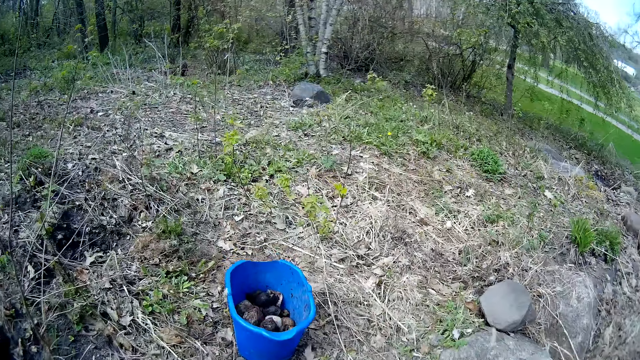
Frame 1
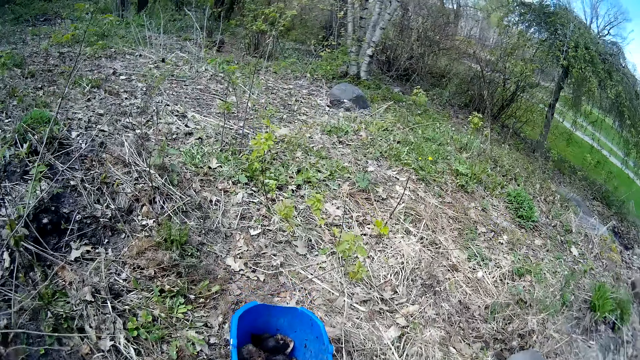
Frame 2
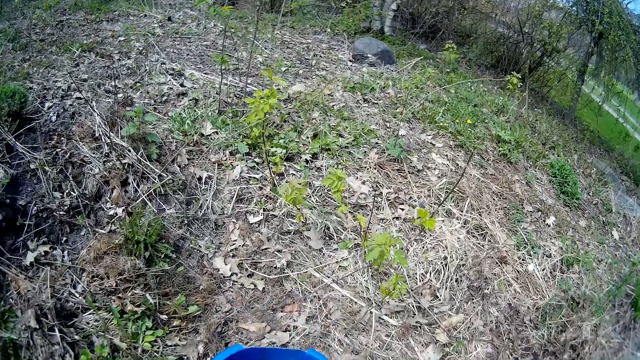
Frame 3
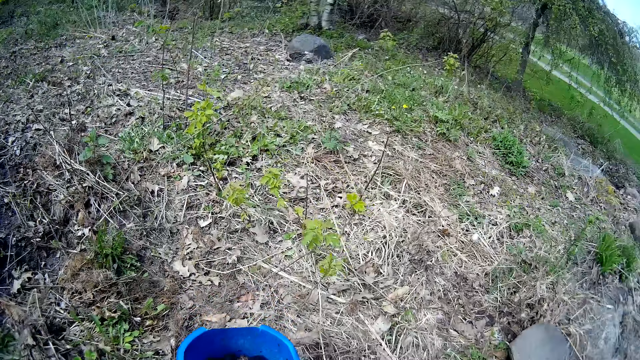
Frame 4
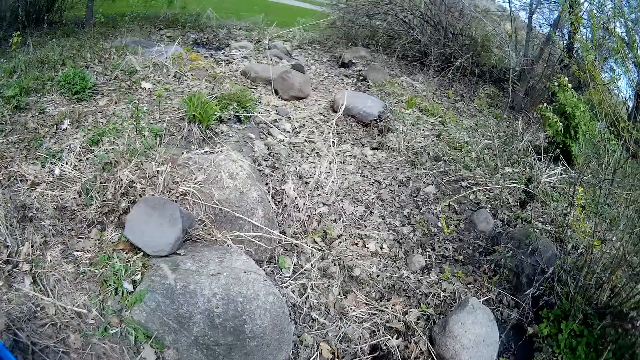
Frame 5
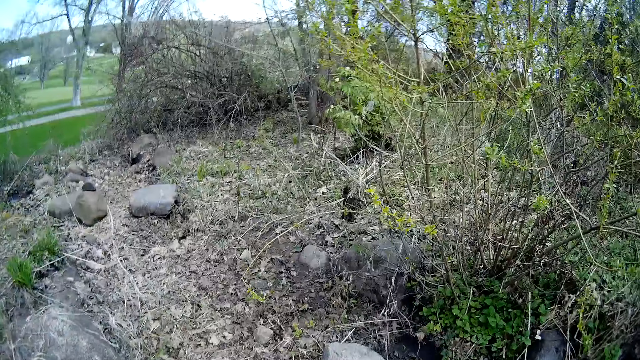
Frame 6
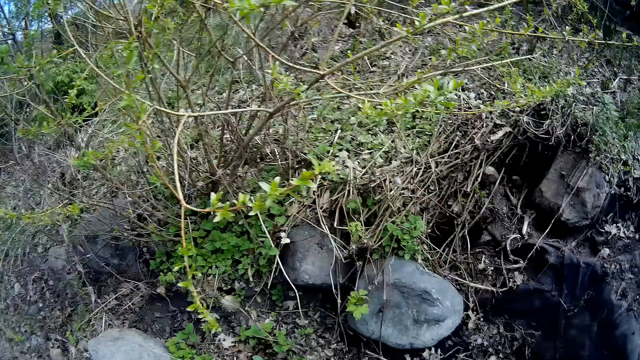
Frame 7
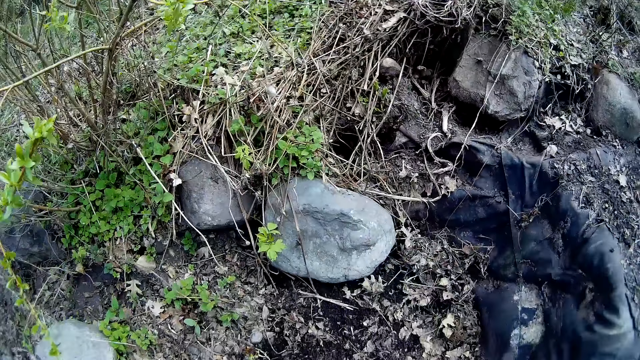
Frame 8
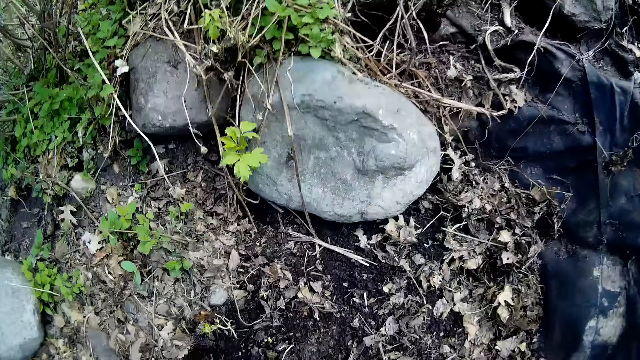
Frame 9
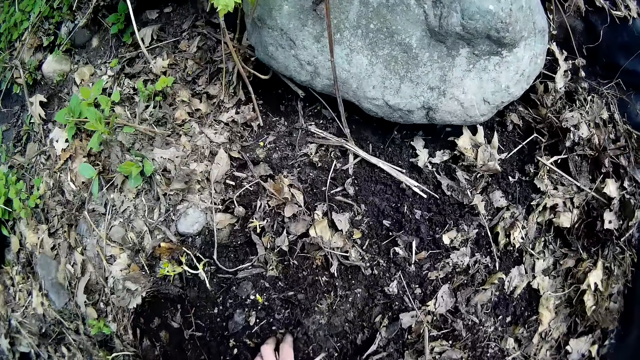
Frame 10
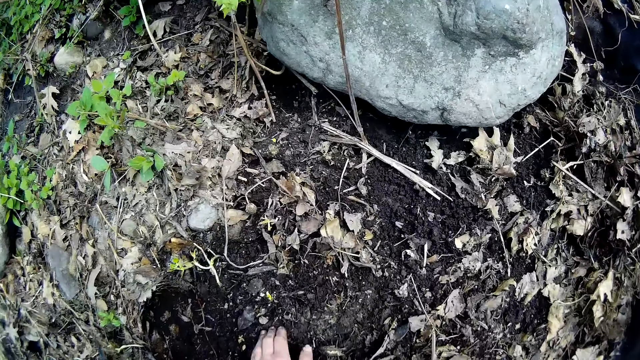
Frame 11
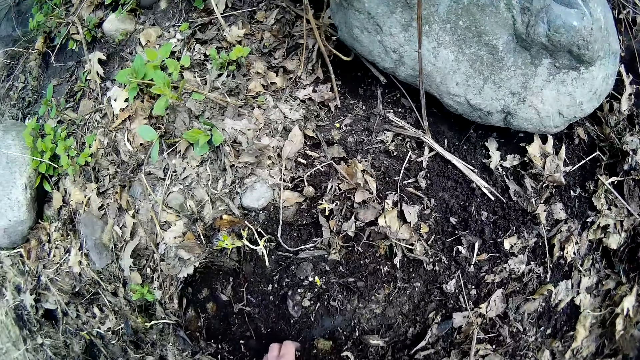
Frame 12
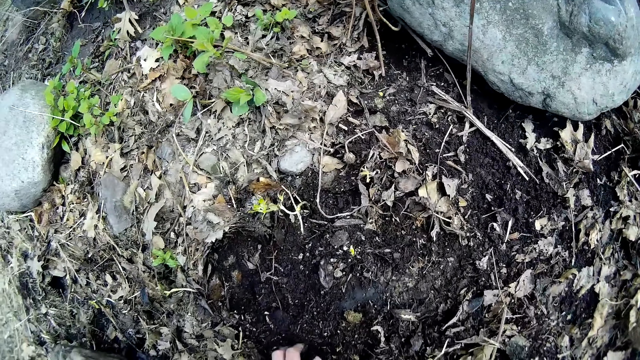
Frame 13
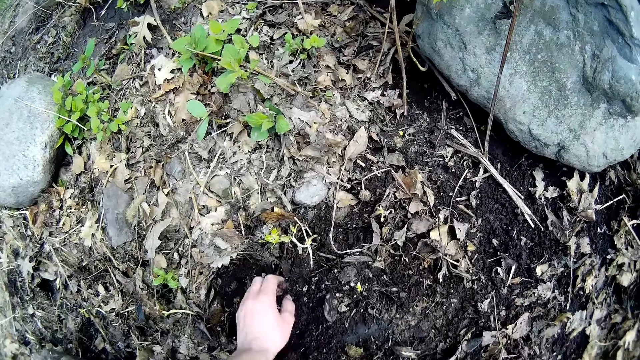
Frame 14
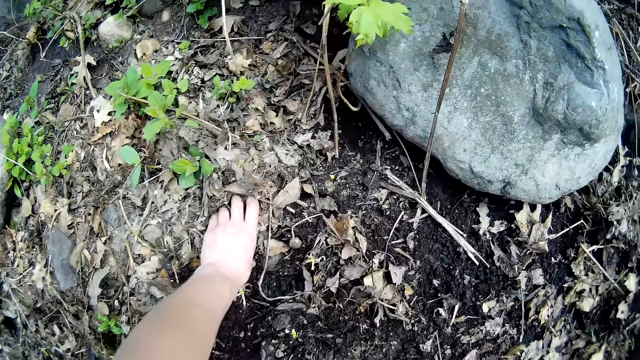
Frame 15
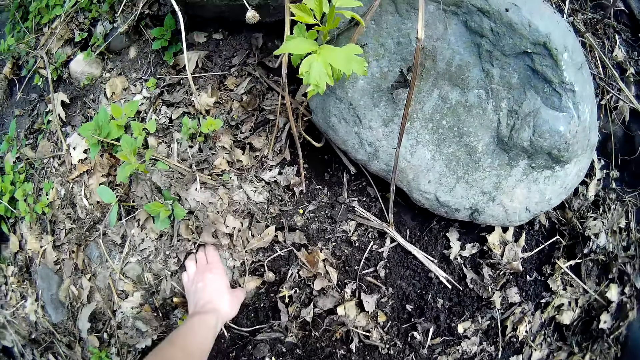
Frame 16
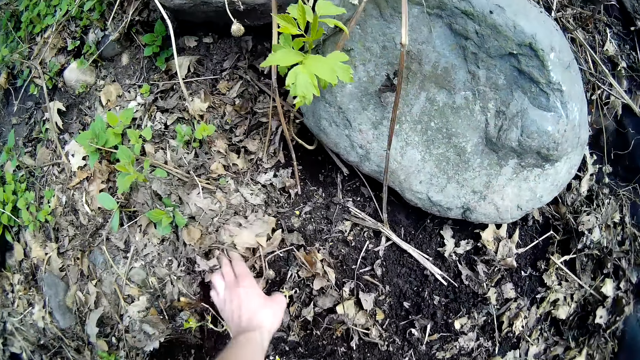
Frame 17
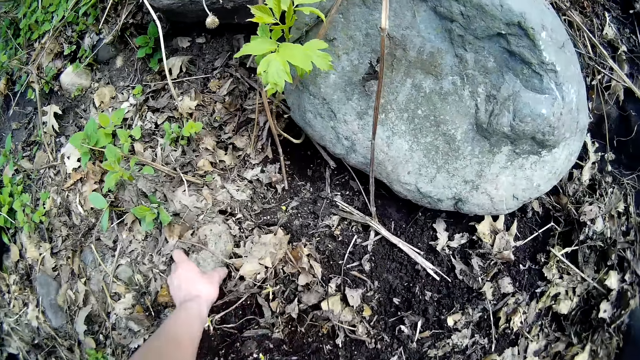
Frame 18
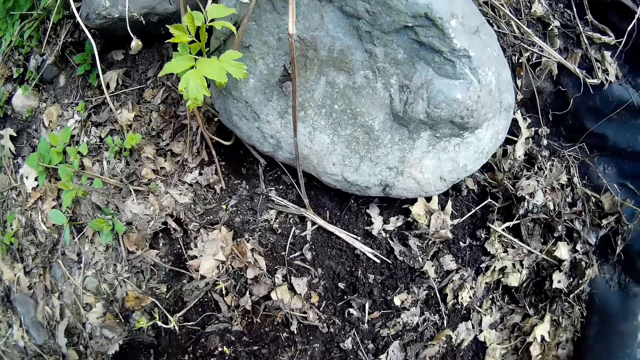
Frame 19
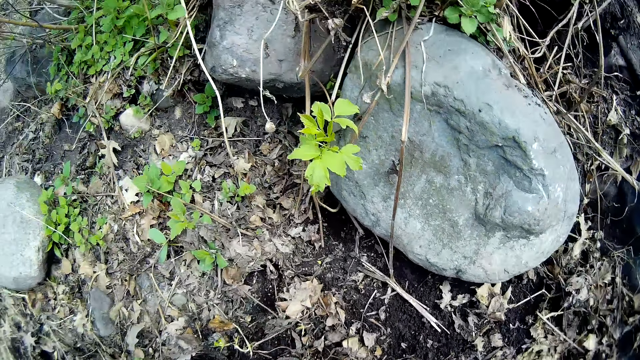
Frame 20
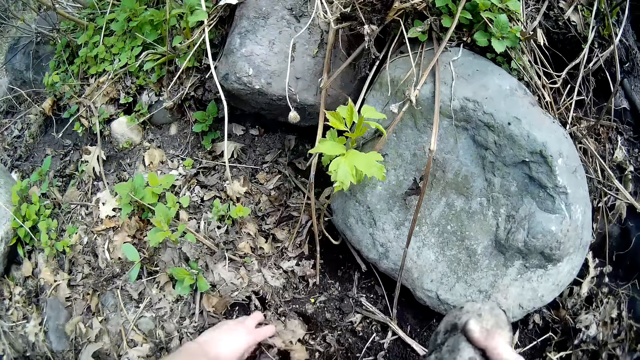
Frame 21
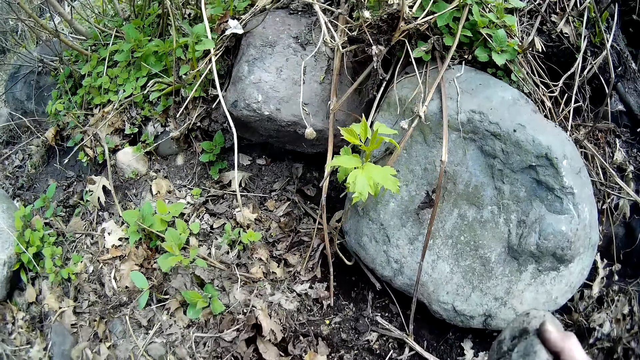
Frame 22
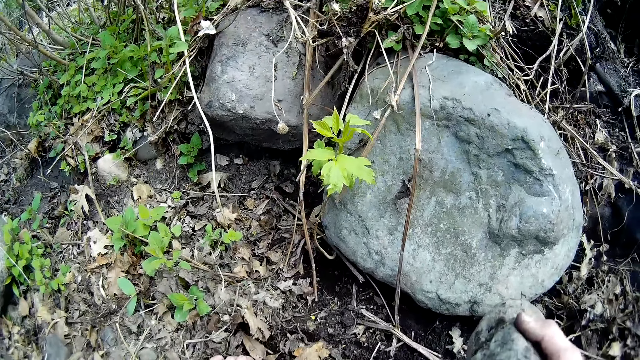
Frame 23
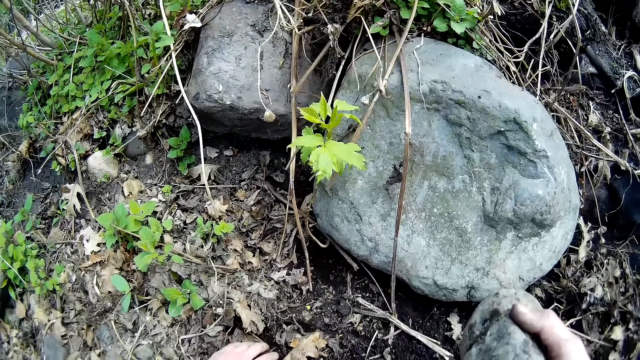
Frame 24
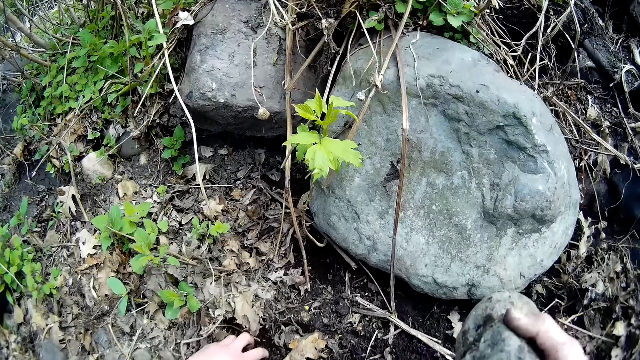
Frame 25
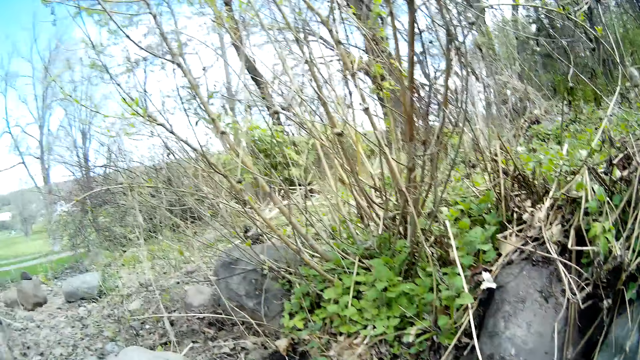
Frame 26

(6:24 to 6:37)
The camera wearer walks away from the blue bucket. She clears the ground with her left hand. She spreads soil with her hand. She moves her hand on the dried leaves. She picks a stone from the ground with her left hand. She holds the stone. She puts aside the stone. She moves her hand on the ground. She clears debris from the ground with her left hand.

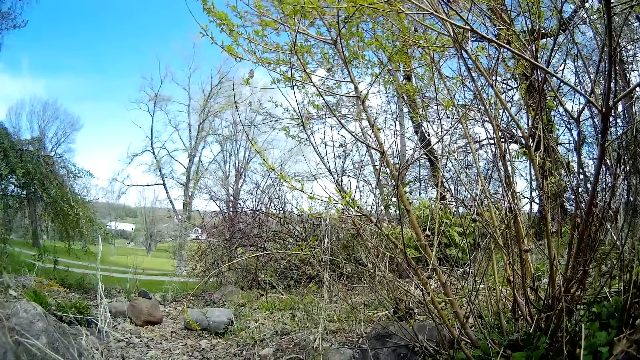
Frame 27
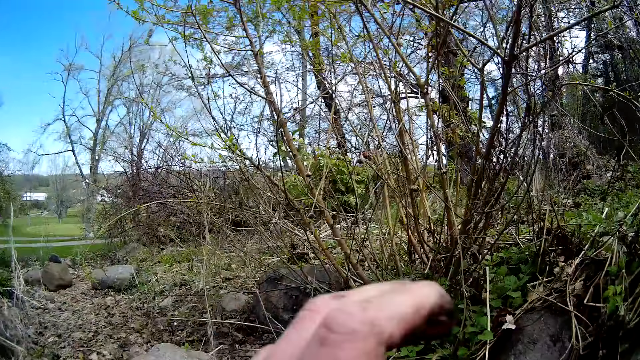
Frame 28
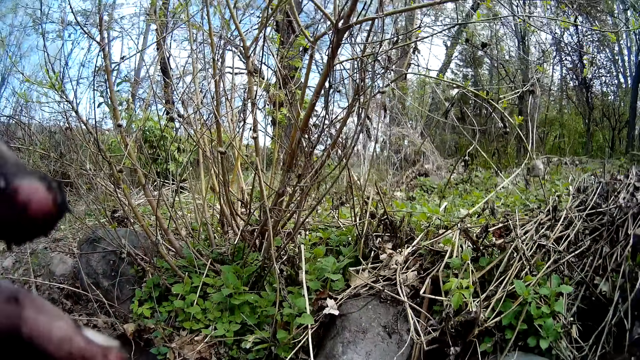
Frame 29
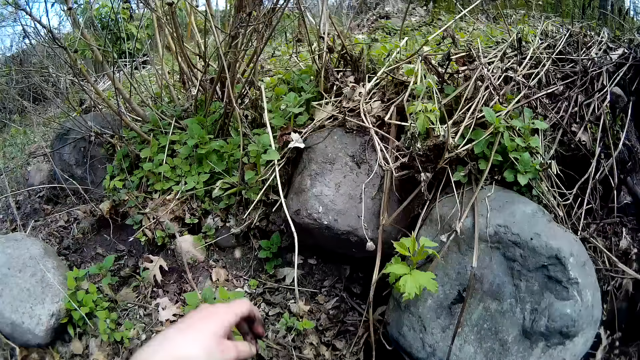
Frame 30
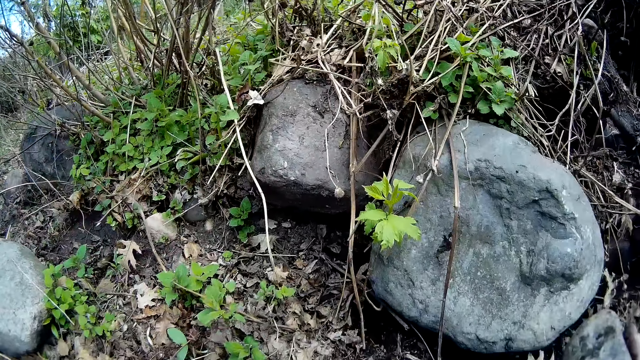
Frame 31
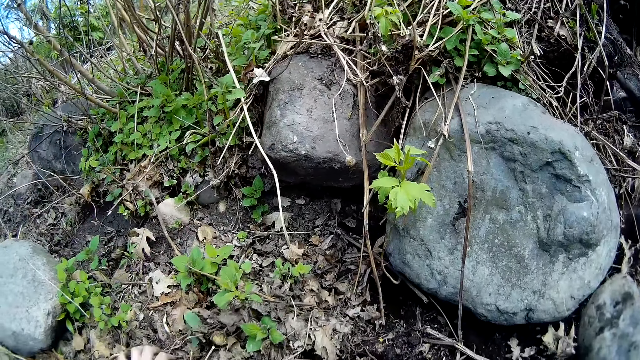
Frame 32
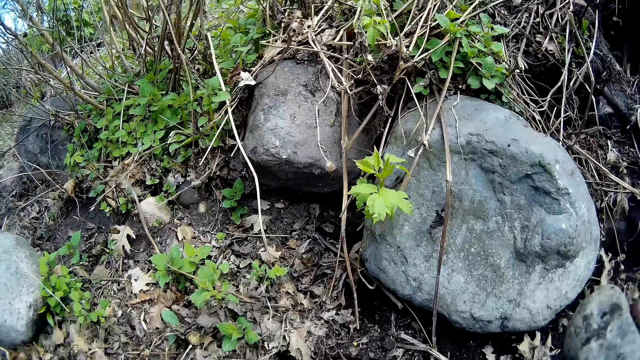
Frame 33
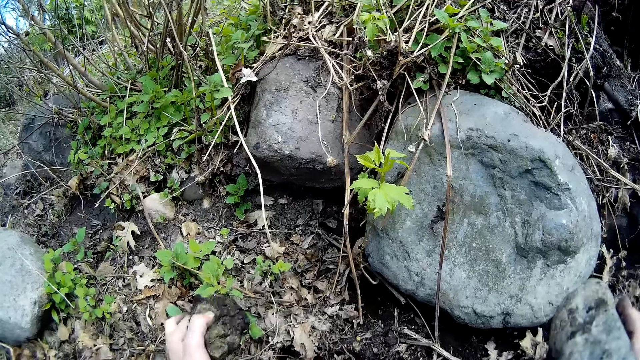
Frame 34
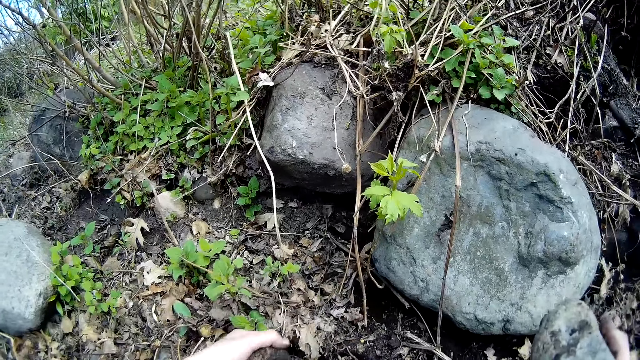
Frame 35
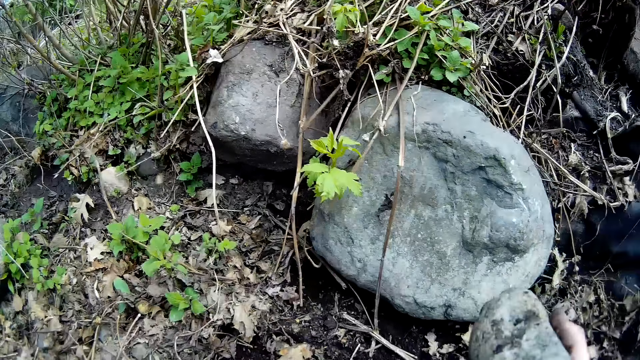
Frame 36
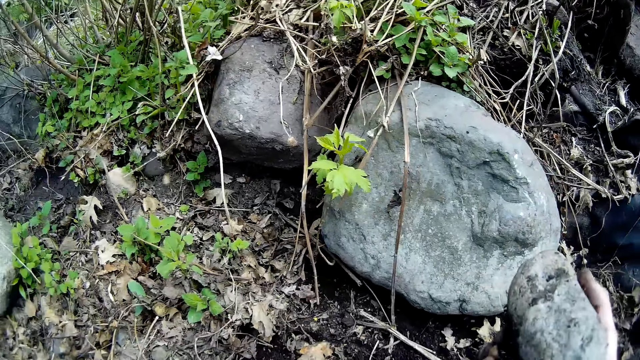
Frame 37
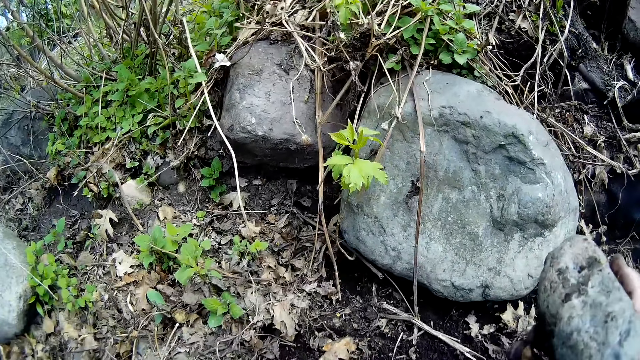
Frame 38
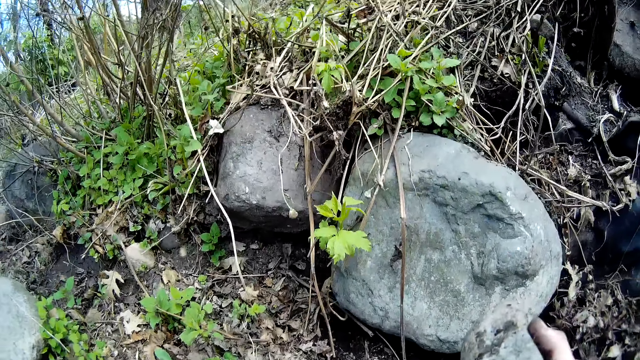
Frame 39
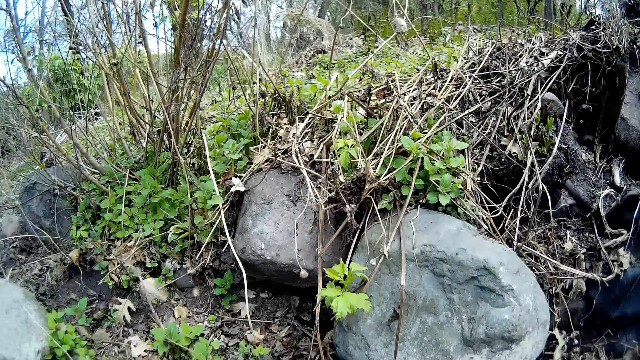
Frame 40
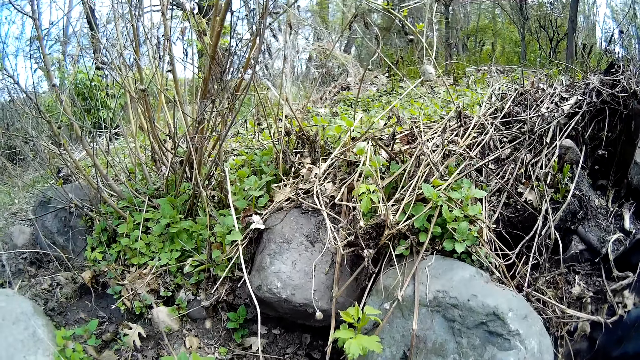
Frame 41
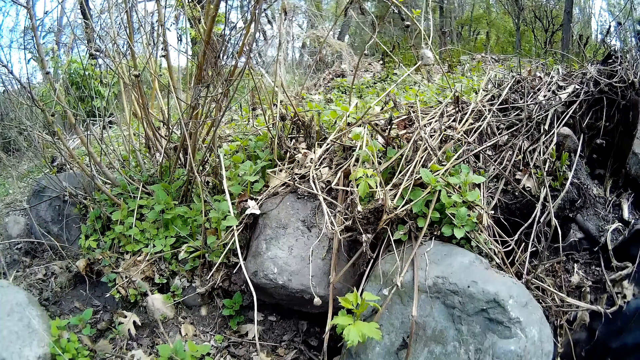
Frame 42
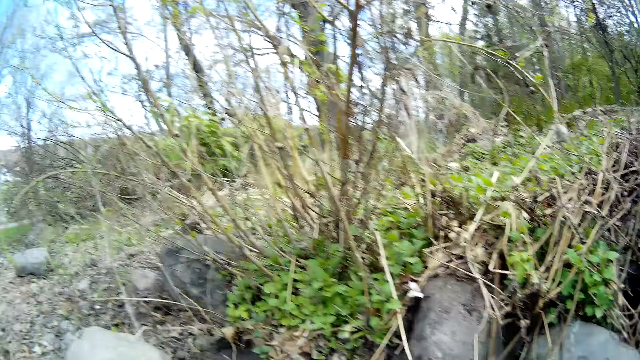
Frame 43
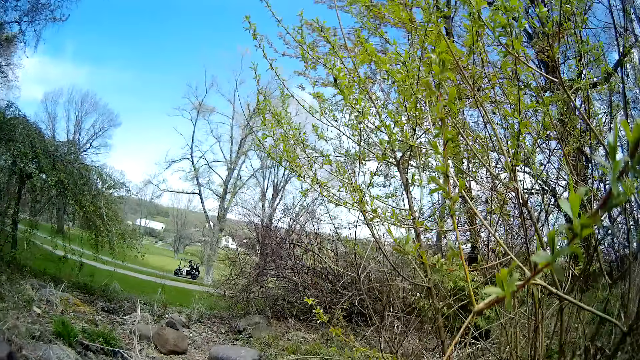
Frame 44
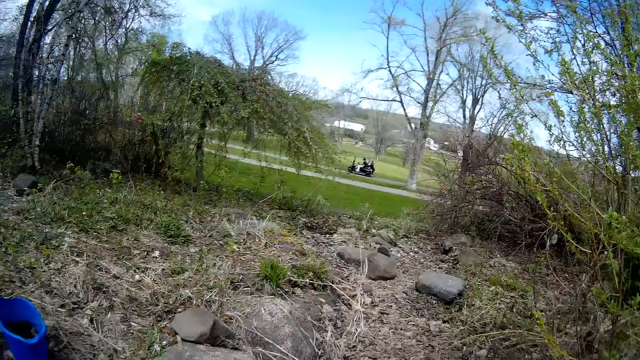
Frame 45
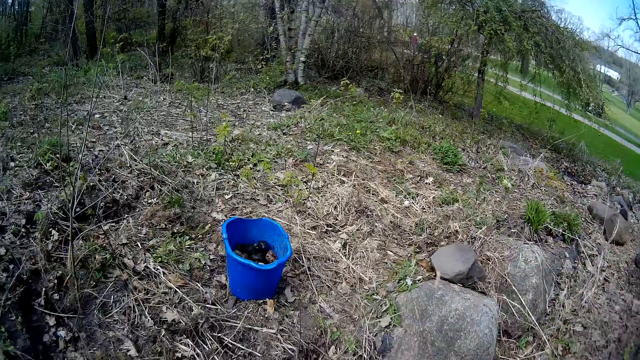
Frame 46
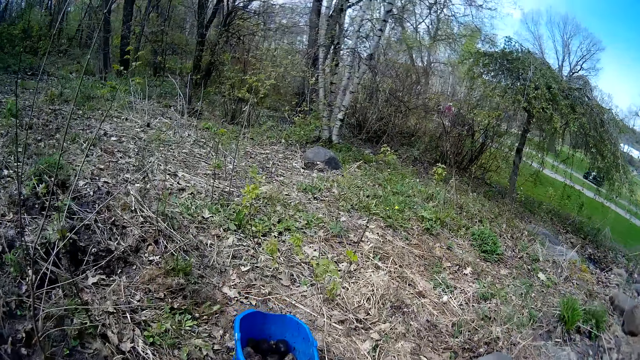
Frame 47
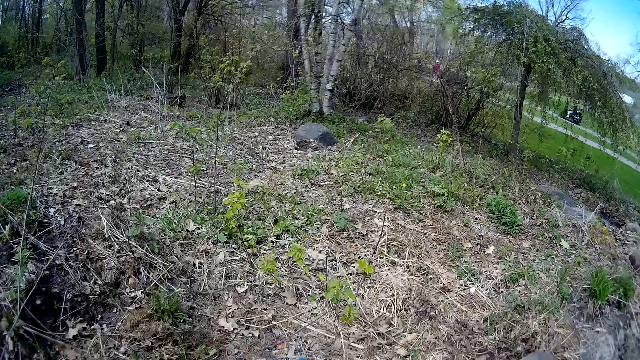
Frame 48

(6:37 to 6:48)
The camera wearer lifts her fingers slightly. She drops her hand. She raises a stone in her left hand. She carries the stone. She walks towards the blue bucket on the ground.
